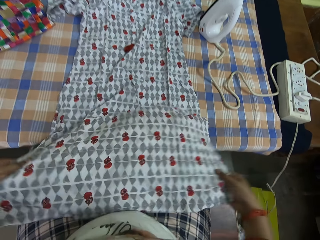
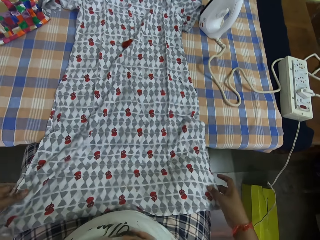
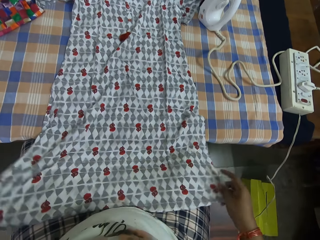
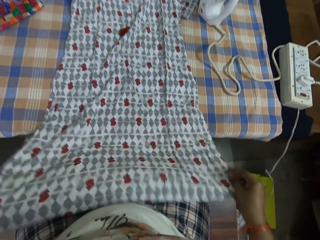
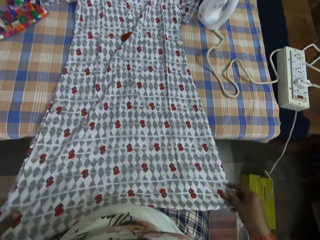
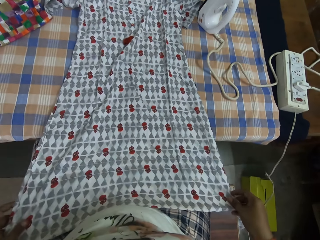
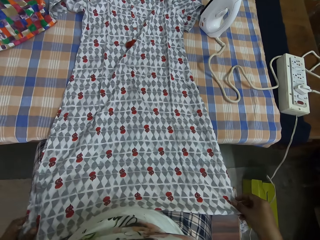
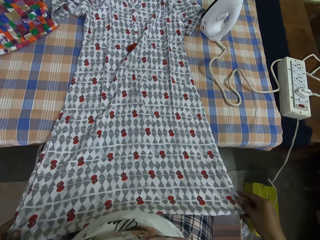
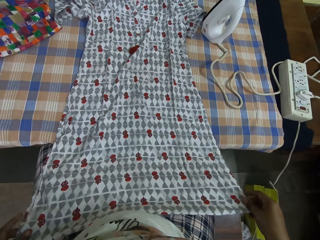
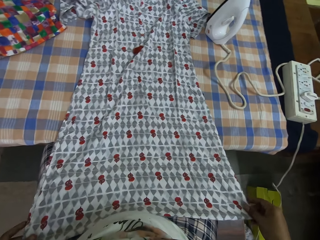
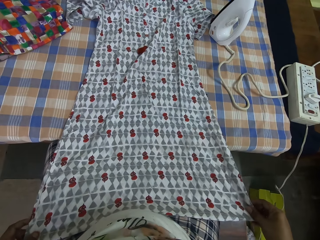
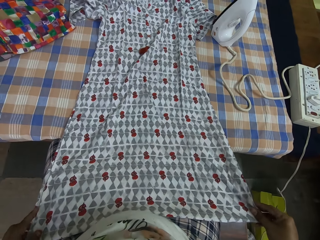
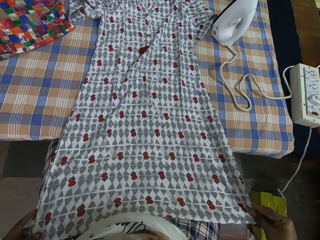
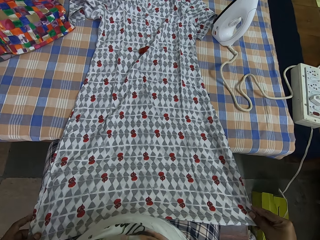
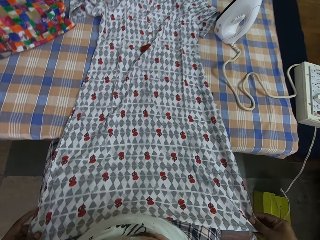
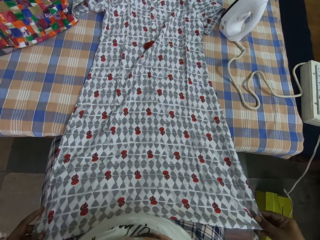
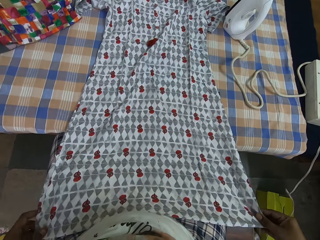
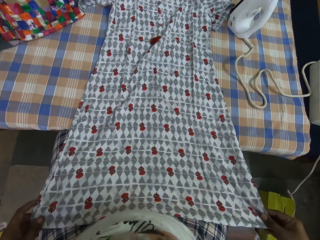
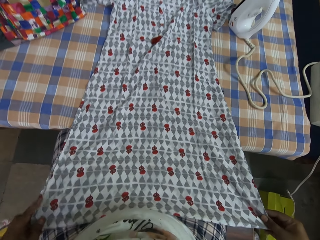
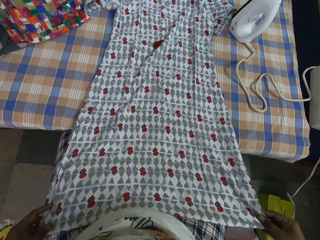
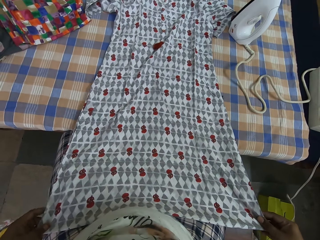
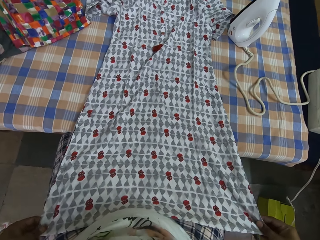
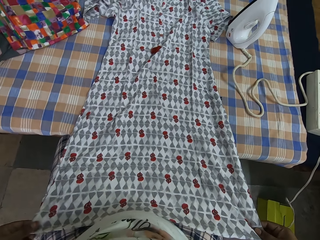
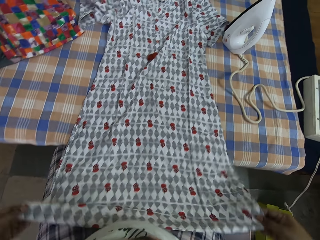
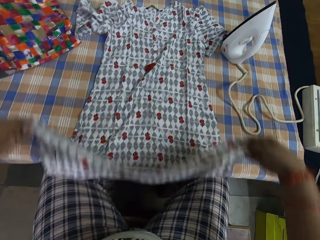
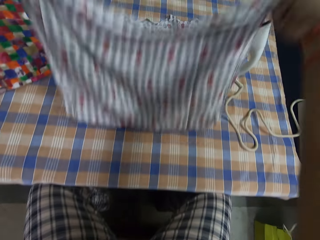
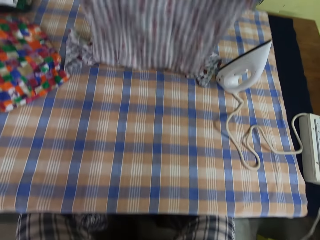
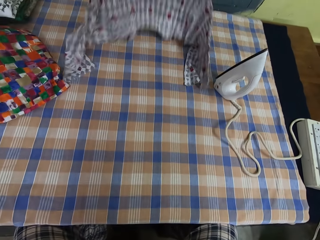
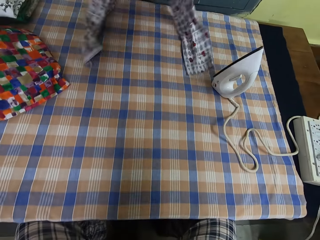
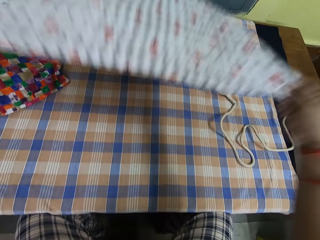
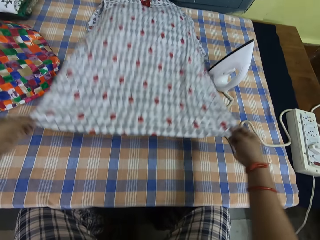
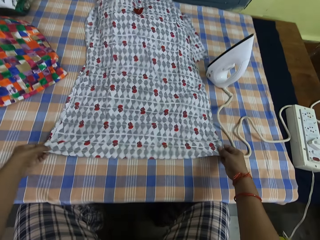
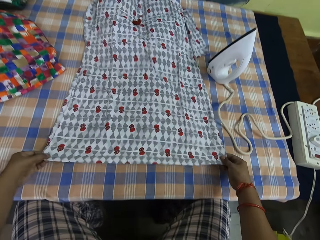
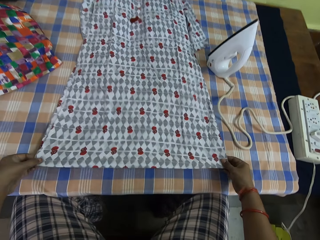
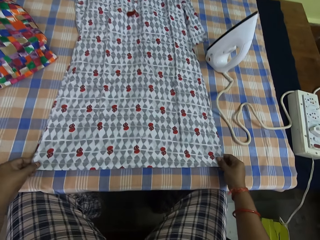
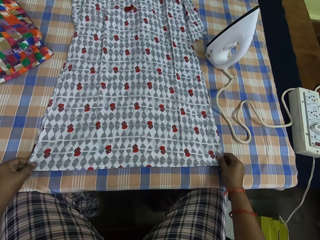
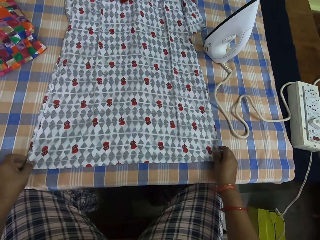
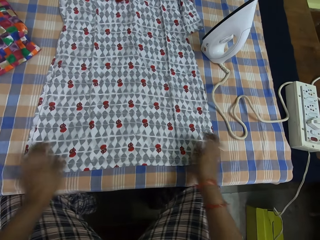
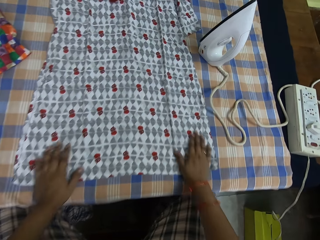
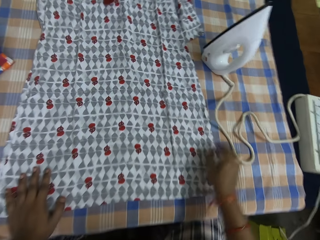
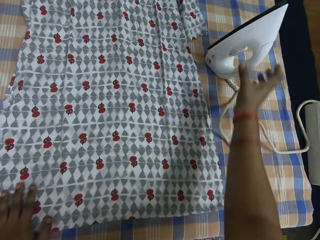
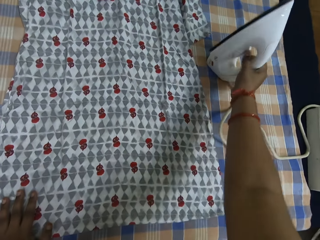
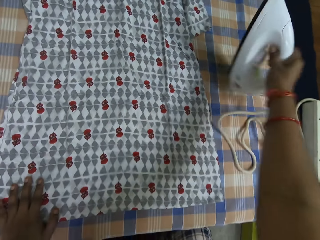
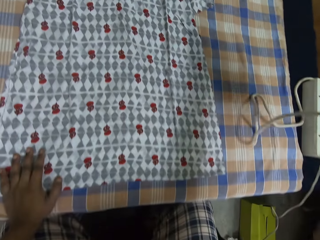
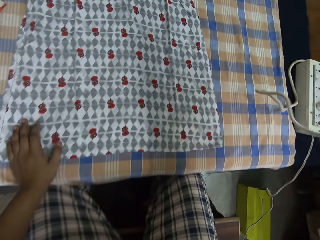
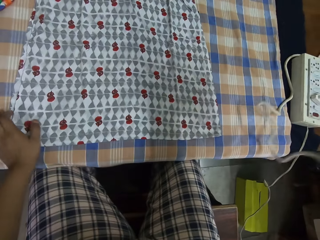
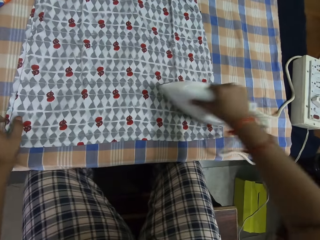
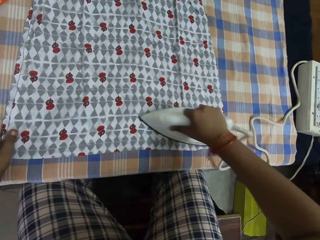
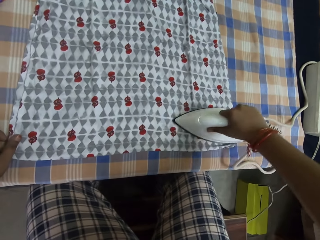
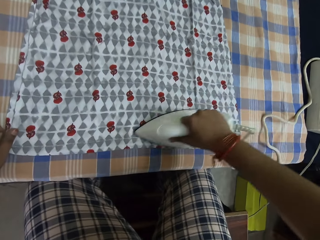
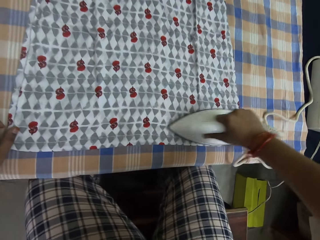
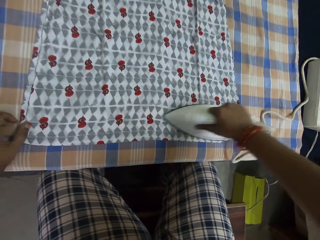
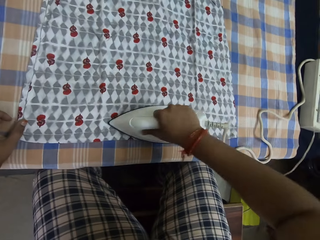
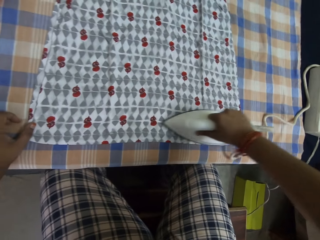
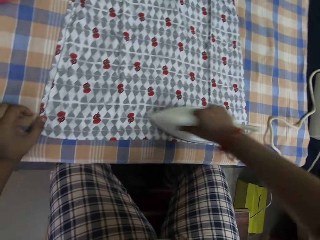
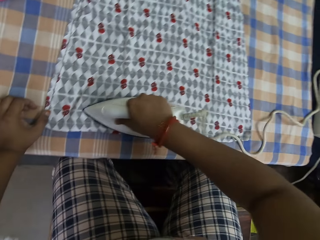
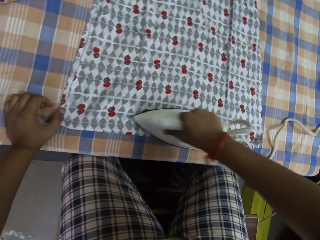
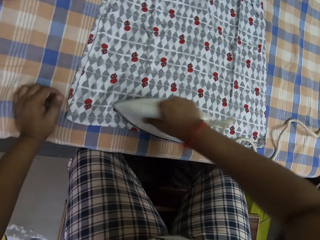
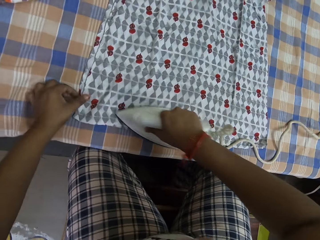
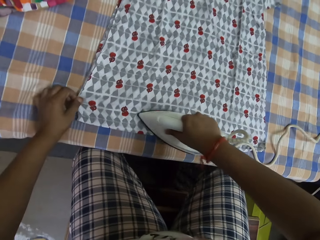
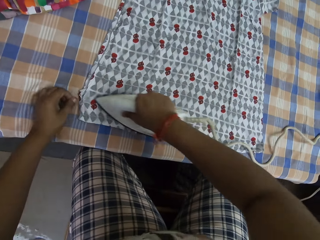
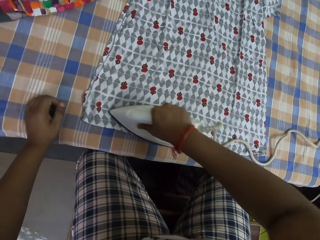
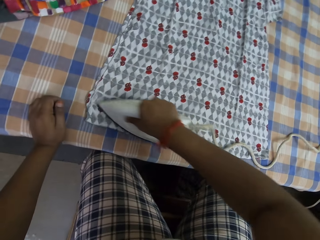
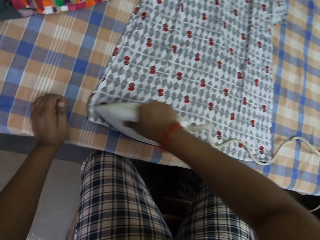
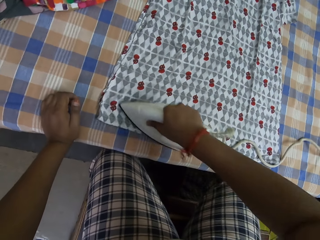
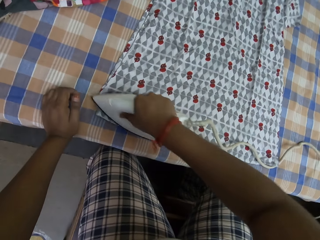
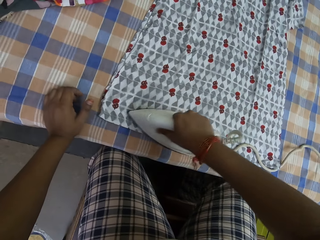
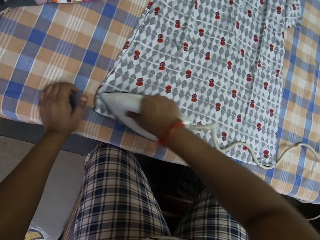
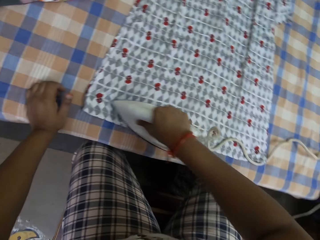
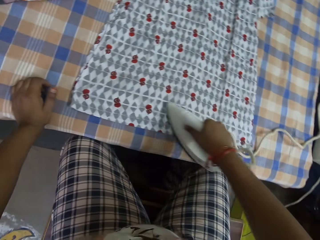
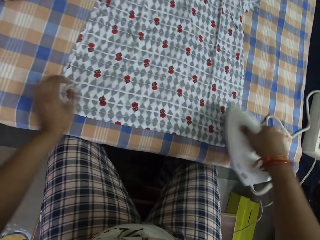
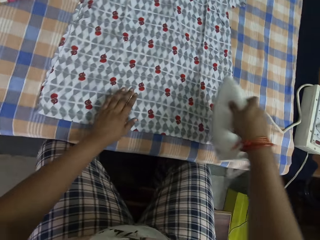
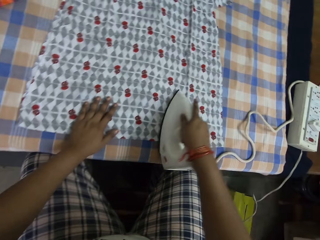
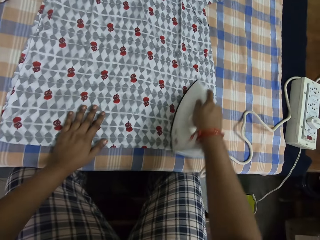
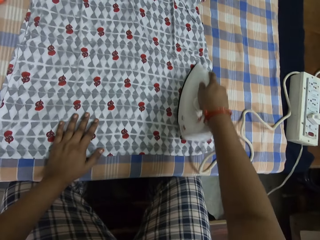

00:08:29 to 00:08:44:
The camera wearer pulls the cloth. He stretches the cloth. He lifts the cloth. He places the cloth on the table. He picks up the iron box. He holds the cloth on the table with his left hand. He smoothens the cloth on the table with the pressing iron in his right hand.

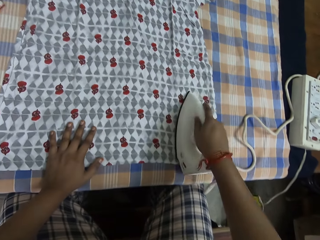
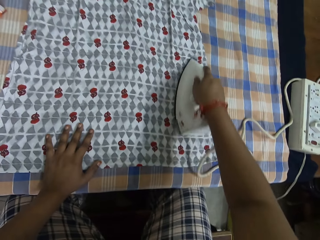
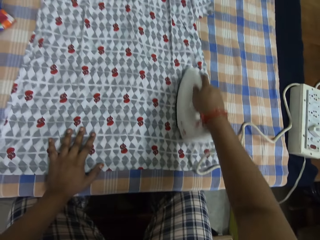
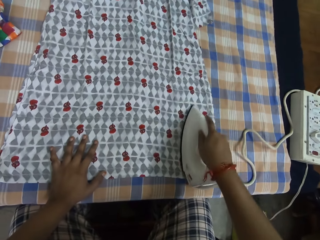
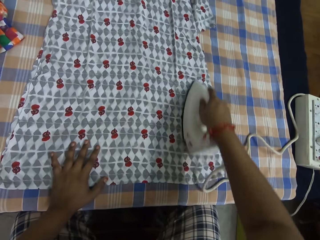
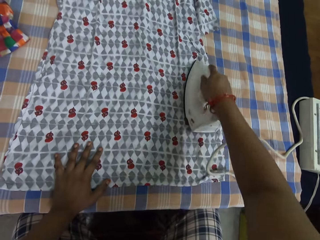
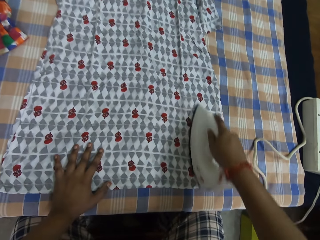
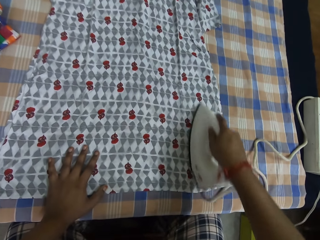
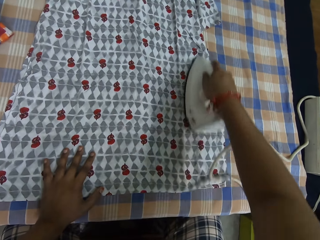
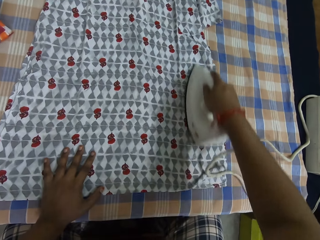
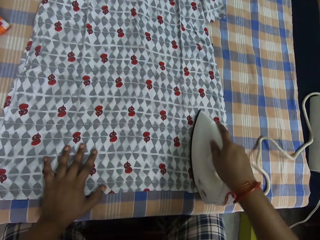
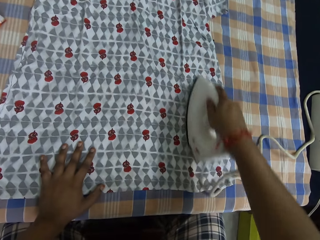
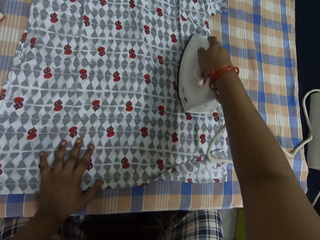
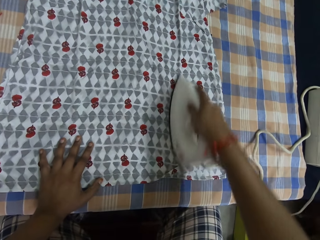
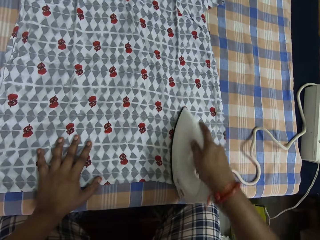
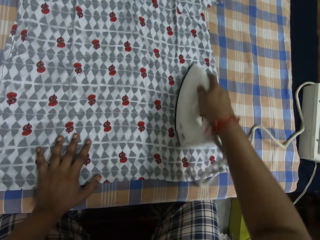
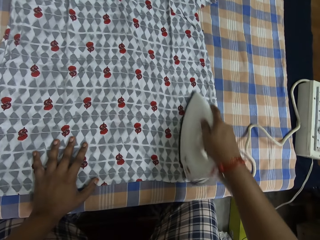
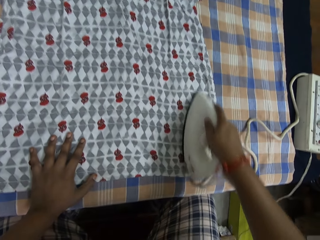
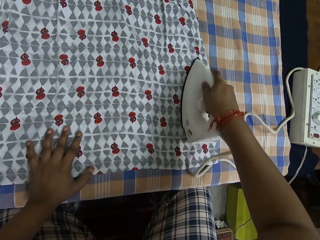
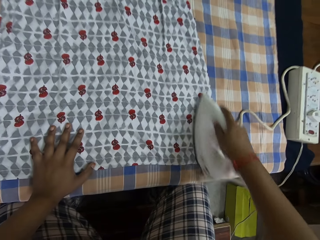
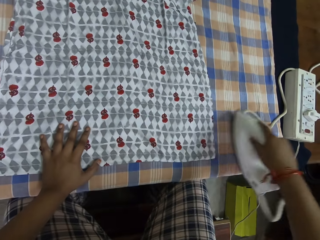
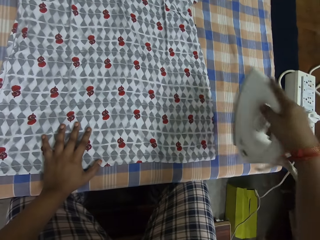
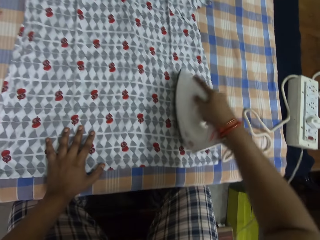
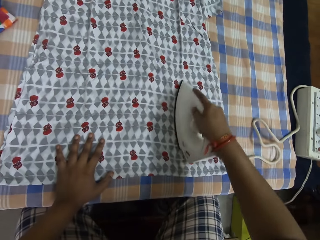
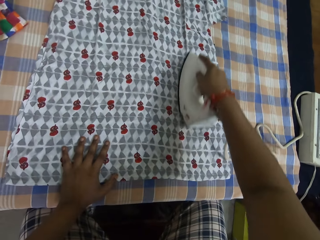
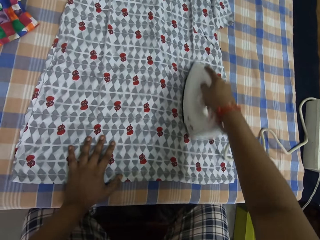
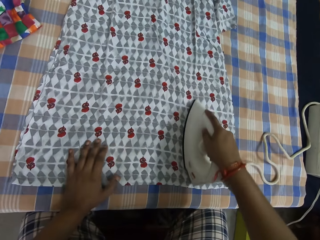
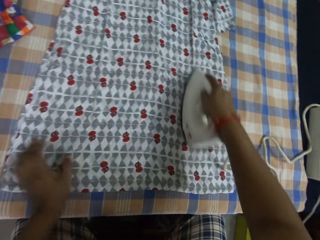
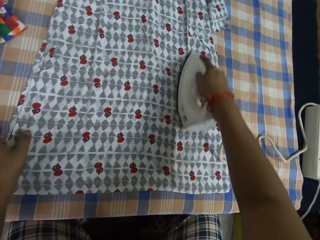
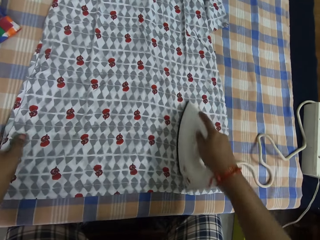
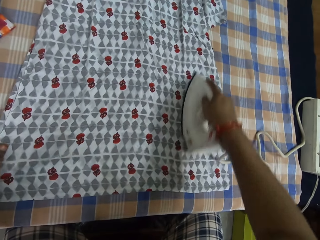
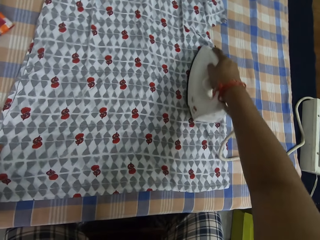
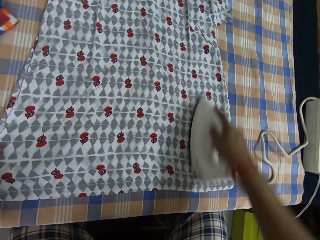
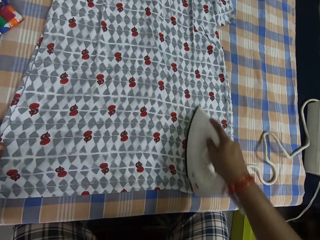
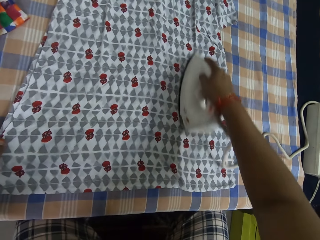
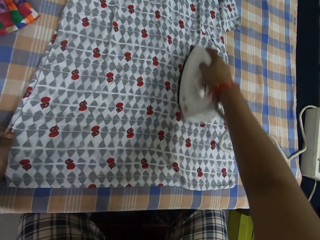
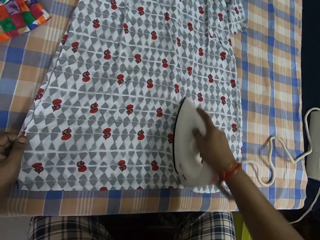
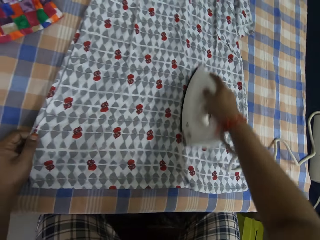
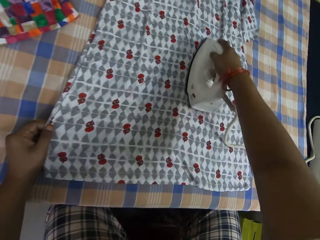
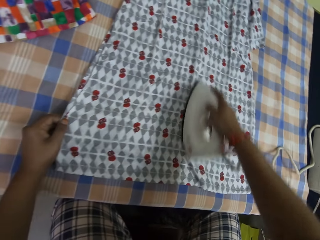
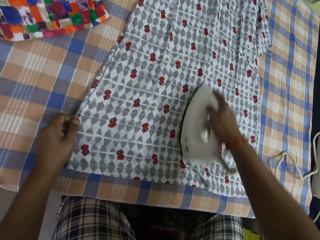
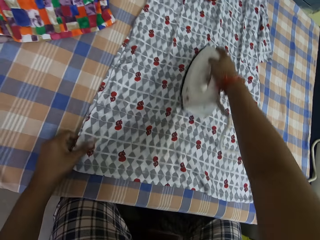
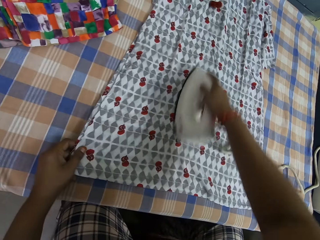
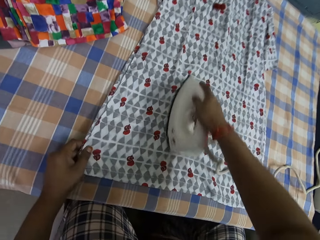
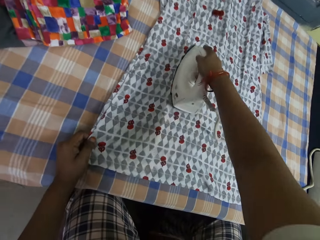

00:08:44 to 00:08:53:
The camera wearer holds the cloth on the table with his left hand.
